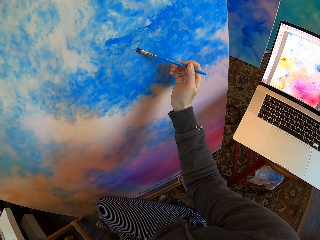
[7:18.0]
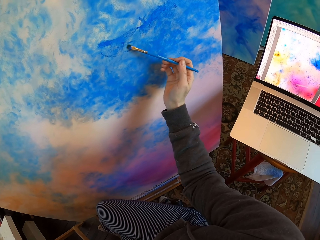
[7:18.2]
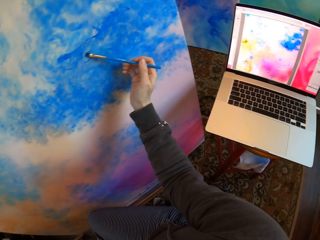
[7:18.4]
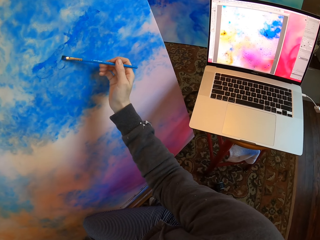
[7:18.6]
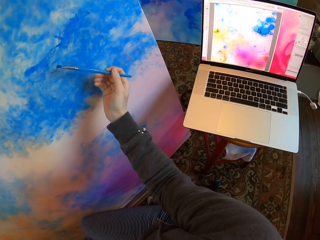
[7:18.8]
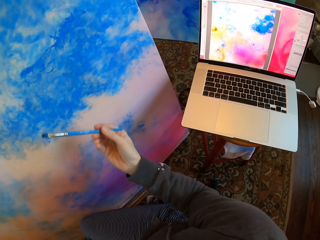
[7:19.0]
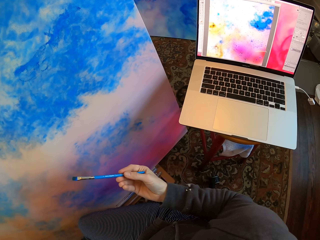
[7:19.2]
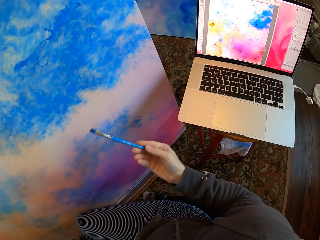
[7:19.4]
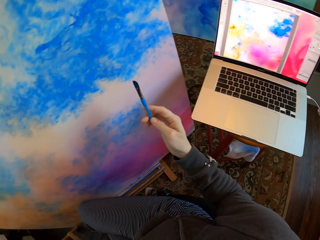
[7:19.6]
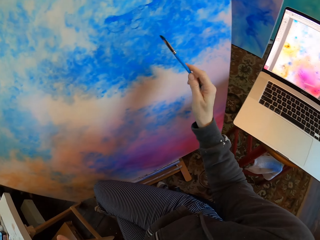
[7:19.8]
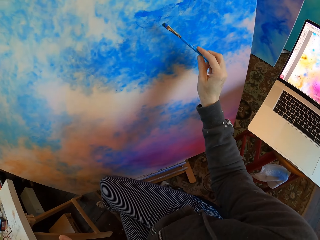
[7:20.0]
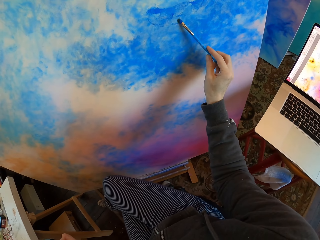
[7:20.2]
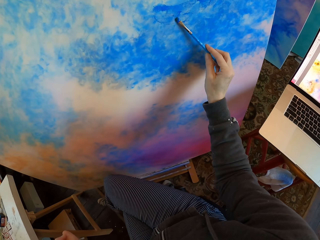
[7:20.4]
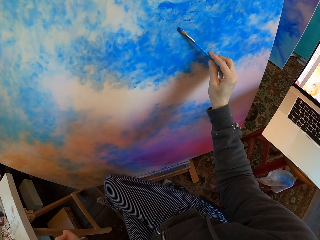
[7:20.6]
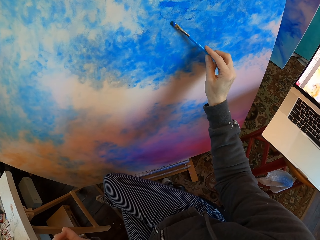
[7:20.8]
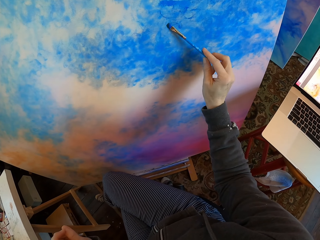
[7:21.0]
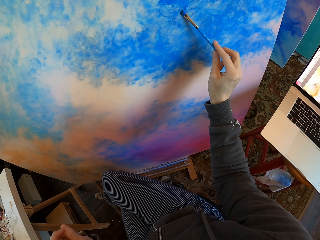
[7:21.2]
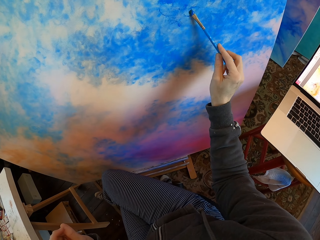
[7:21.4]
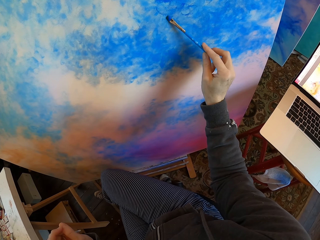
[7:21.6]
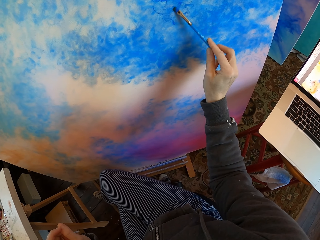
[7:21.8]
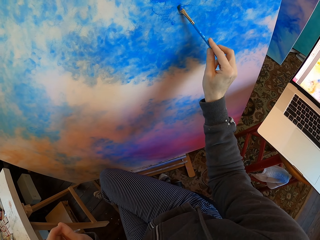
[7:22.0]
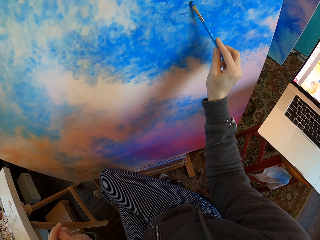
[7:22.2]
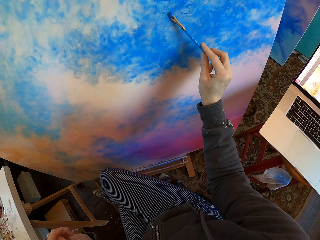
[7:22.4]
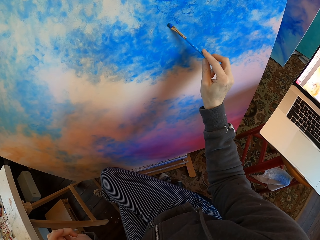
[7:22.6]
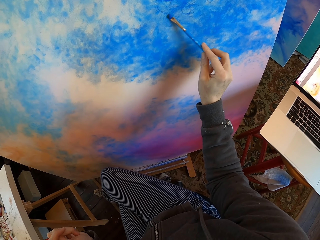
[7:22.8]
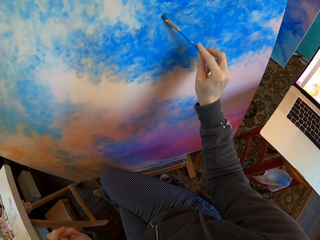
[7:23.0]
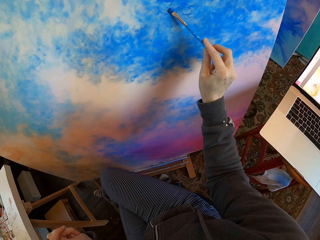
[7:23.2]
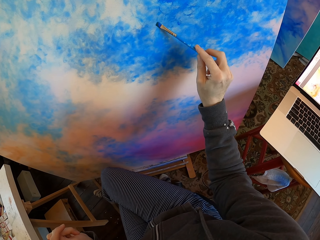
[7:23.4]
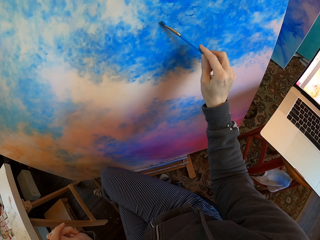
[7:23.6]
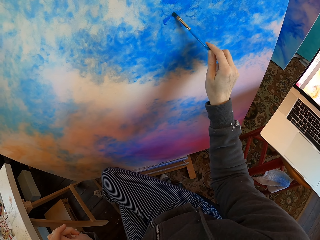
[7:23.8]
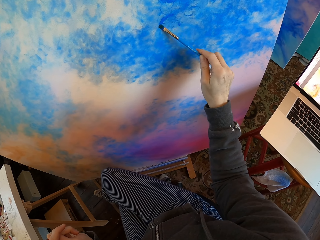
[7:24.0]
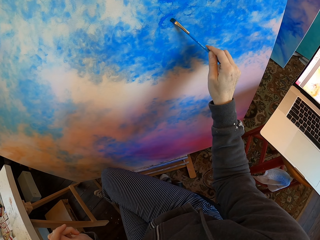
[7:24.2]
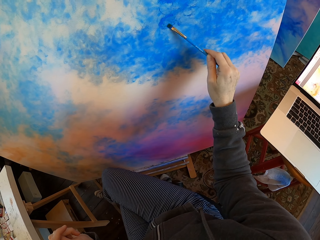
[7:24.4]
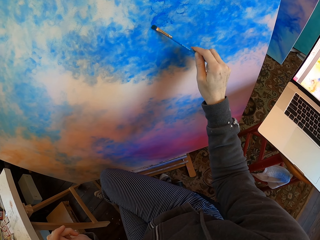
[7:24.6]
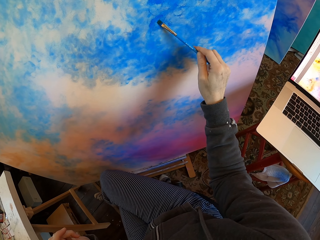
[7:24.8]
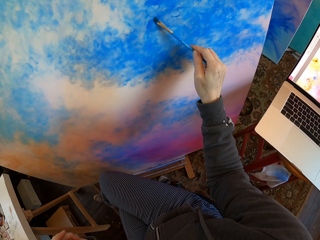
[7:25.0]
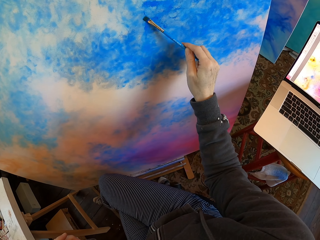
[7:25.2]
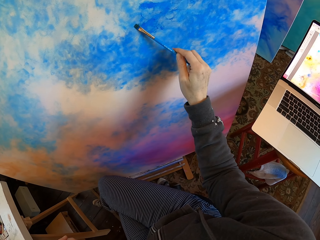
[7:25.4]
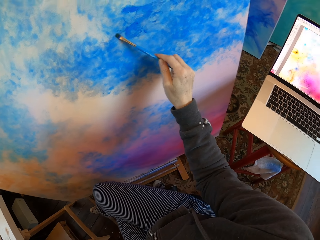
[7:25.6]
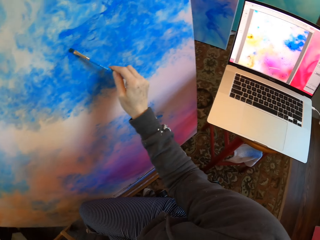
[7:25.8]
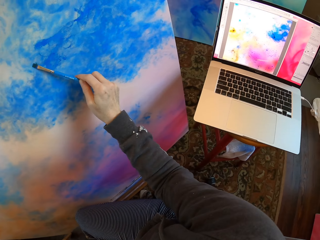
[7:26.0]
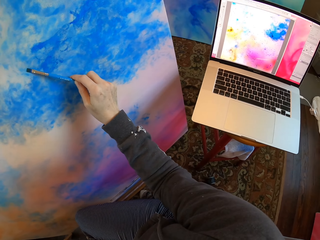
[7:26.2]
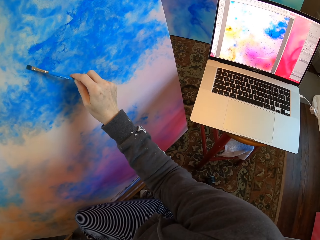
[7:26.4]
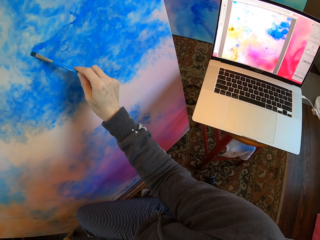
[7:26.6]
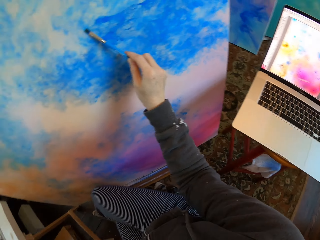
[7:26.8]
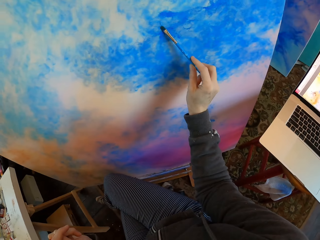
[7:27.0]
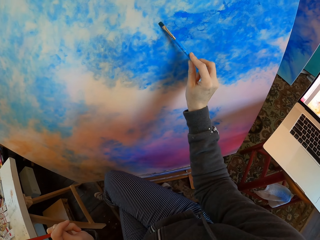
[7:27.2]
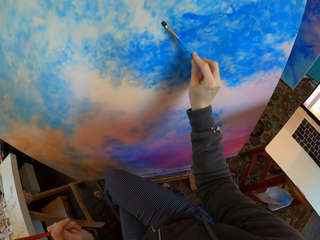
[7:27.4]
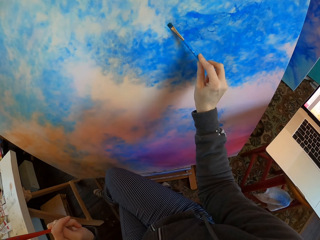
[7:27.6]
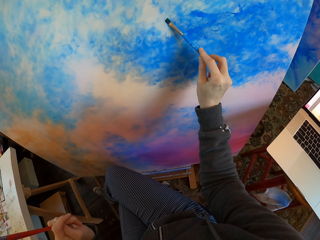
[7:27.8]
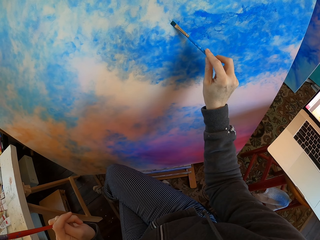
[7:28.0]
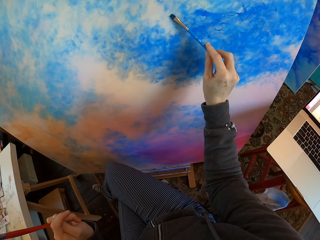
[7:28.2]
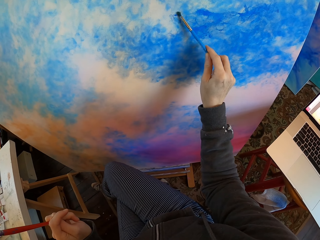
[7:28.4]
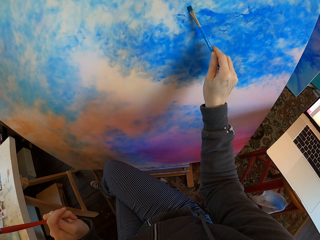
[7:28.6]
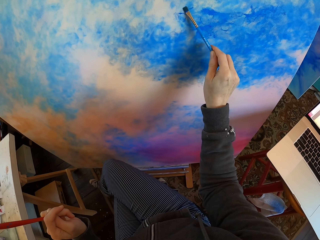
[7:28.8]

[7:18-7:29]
The camera wearer turns to the side. He holds the paint brush with his hands. He dips paint in the paint tray on the table. He colors a board with a drawing color brush. He turns to the side. He colors the board with the drawing color brush.

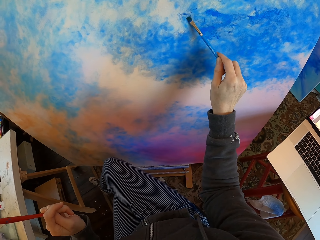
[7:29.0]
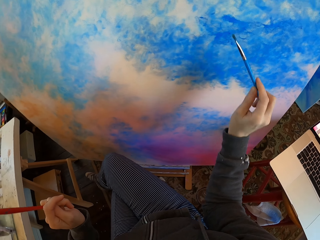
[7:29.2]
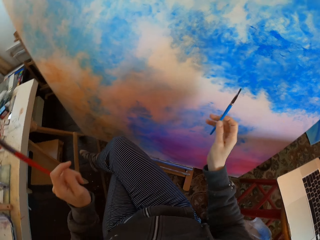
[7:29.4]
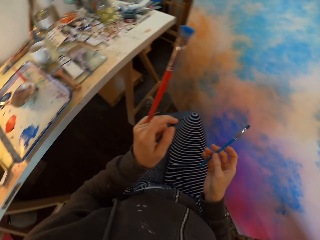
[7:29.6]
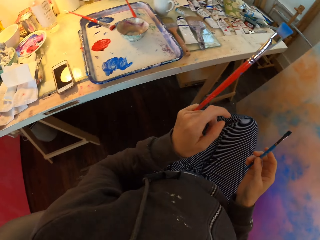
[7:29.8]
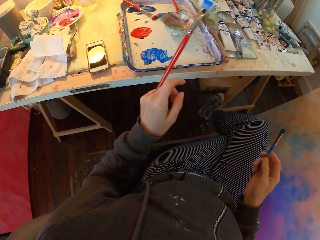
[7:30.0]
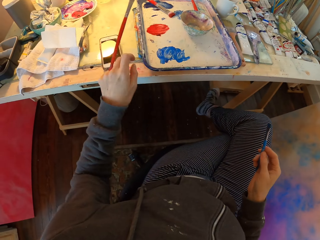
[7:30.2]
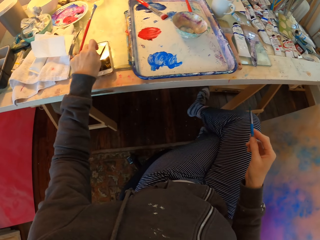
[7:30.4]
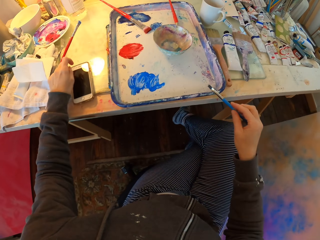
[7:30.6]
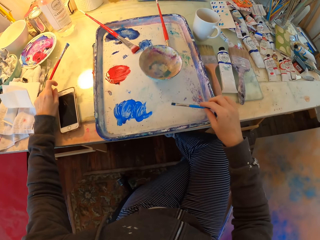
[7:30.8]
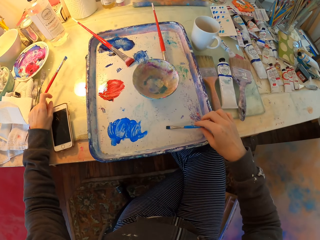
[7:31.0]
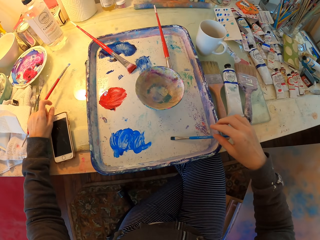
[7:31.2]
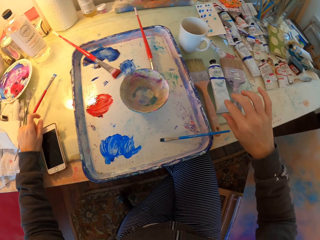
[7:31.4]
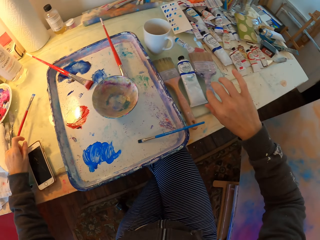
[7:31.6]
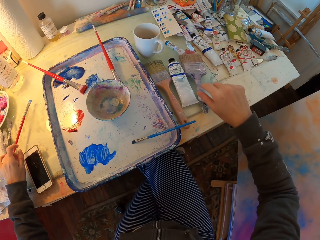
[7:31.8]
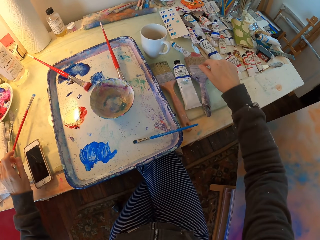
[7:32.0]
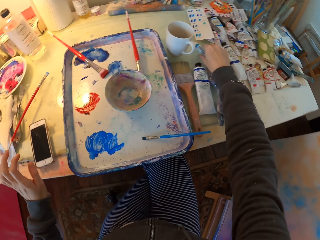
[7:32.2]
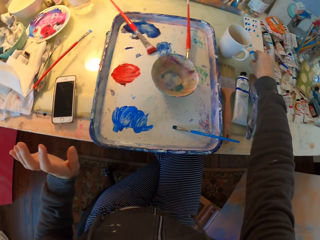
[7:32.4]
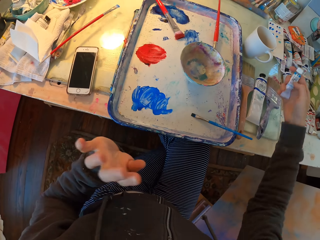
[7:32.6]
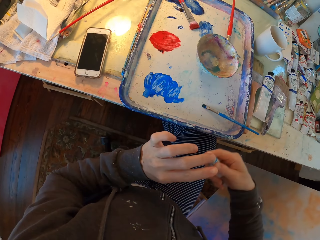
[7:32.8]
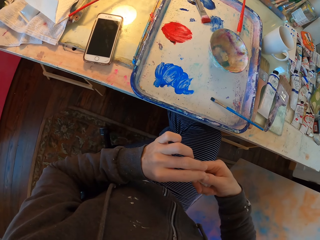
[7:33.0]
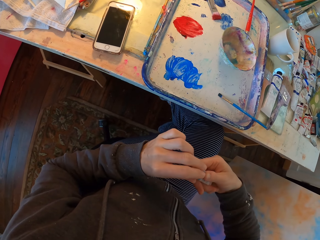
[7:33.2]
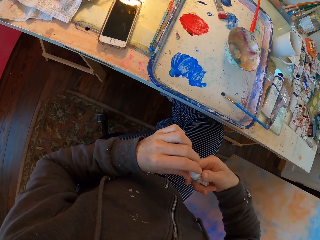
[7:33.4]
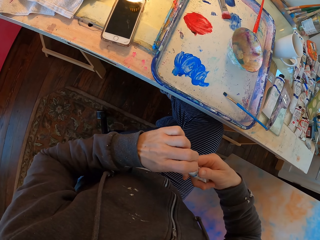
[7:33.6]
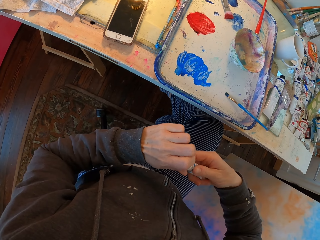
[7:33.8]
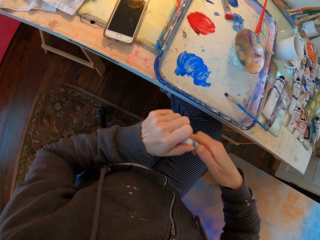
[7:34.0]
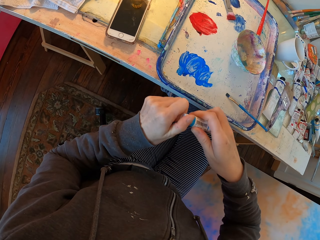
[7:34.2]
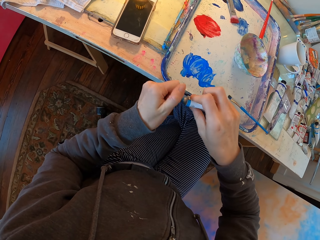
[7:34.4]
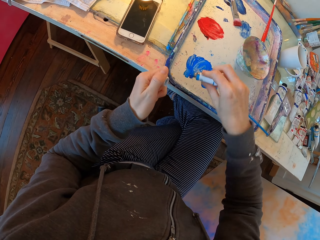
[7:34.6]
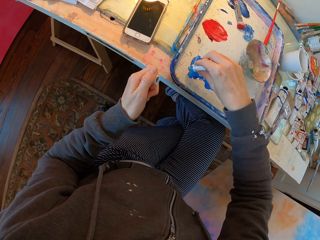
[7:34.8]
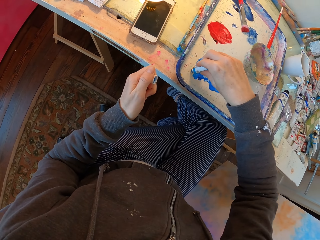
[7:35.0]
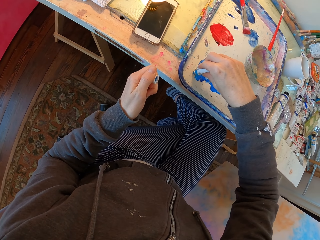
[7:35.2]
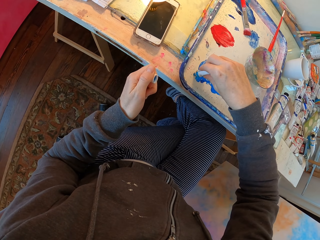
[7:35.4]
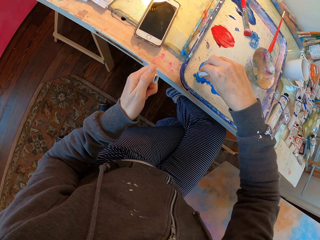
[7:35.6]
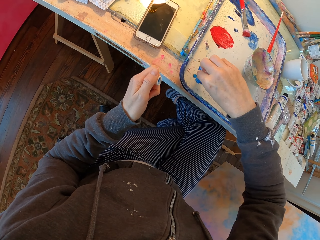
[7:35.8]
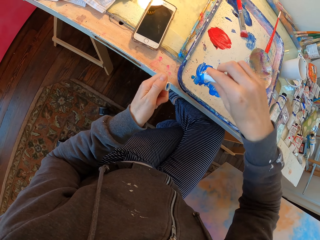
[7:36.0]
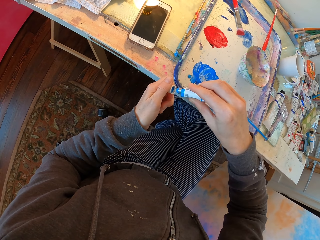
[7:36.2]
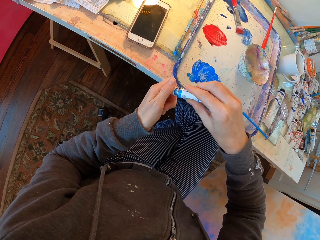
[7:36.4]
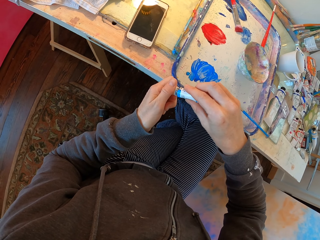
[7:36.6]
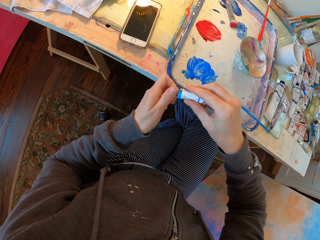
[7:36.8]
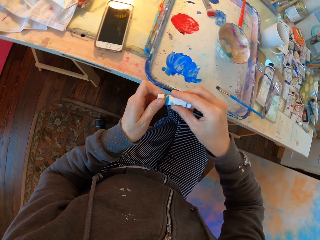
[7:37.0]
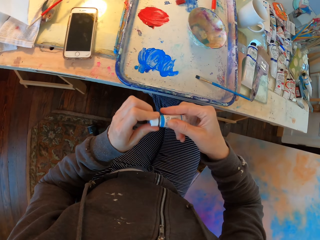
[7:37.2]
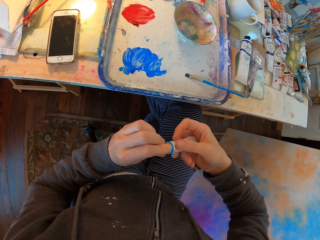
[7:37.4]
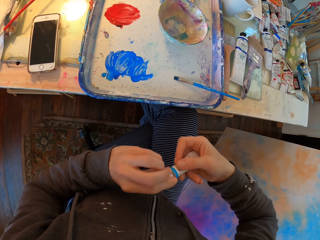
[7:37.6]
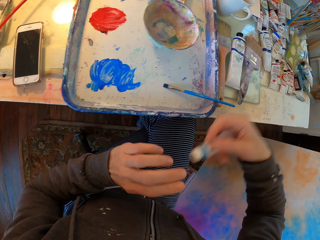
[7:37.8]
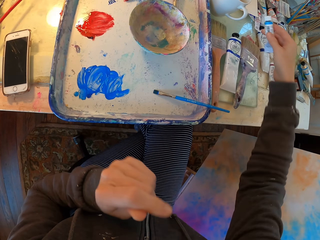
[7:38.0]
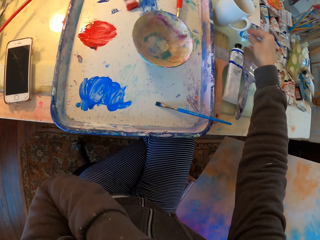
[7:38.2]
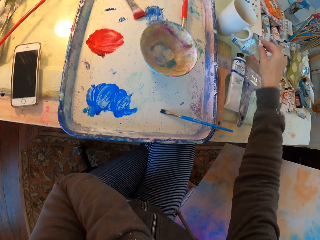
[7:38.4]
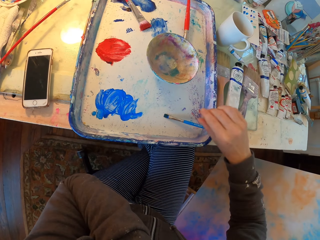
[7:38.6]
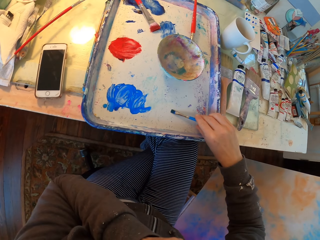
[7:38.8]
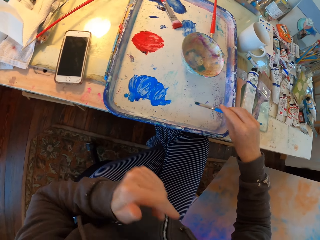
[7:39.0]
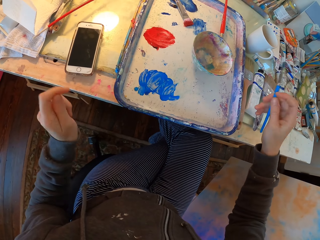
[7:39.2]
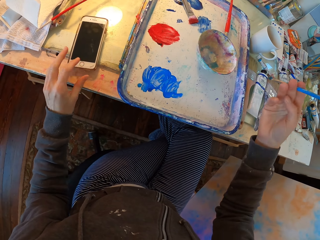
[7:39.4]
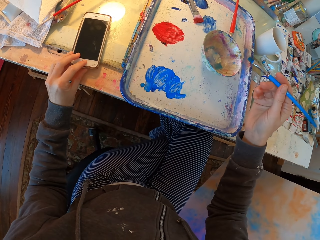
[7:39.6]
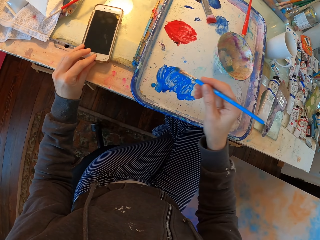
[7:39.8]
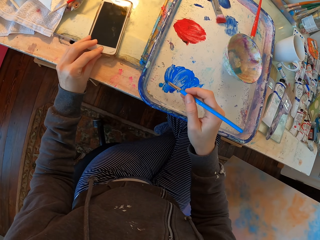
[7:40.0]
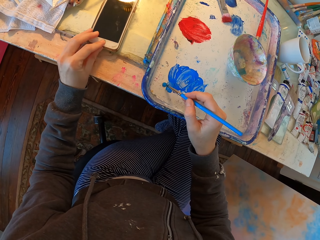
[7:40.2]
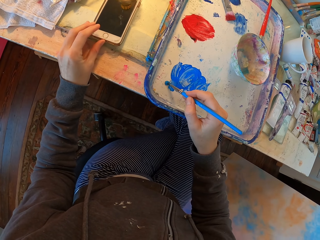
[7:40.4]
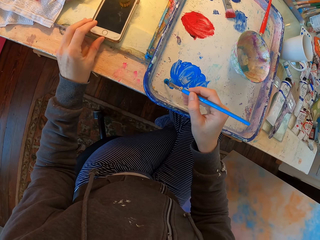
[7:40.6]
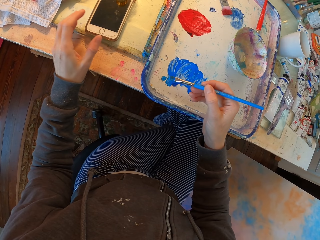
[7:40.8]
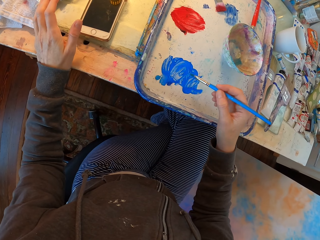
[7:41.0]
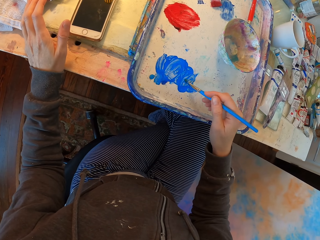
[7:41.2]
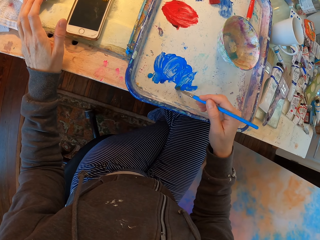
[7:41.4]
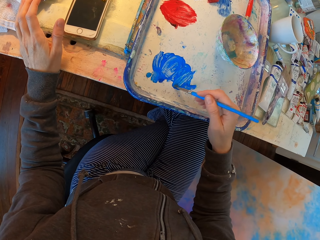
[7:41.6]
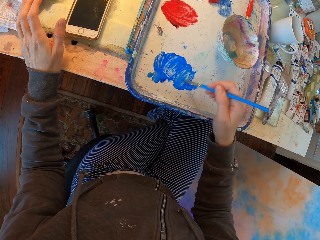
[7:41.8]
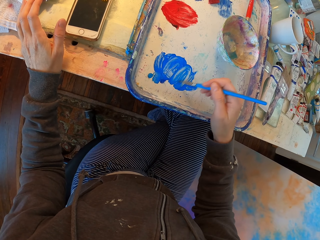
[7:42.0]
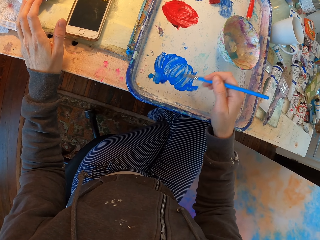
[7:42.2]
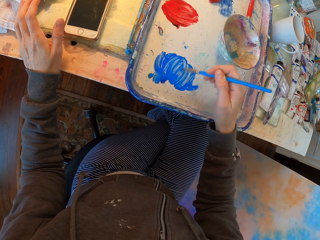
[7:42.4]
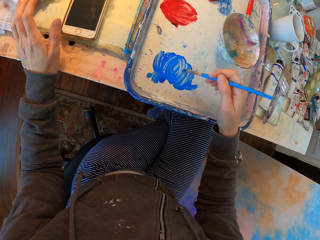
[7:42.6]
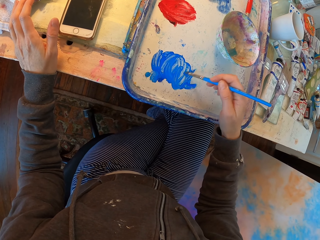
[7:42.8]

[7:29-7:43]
The camera wearer turns to the side. He holds drawing color brushes. He puts the paint brush in the paint tray on the table. He turns to the side. He picks up the paint bottle on the table. He opens the paint bottle with his left hand. He holds the paint bottle. He puts the paint in the tray on the table. He closes the paint bottle. He puts the paint bottle on the table. He picks the paint brush in the paint tray on the table. He moves the phone on the table. He dips paint in the paint tray on the table.
